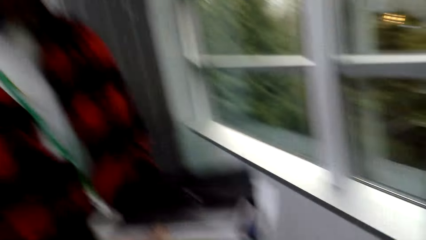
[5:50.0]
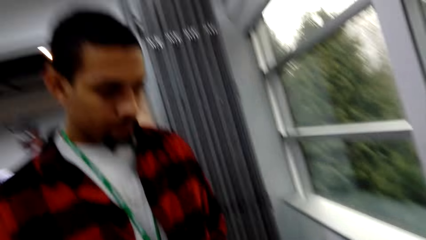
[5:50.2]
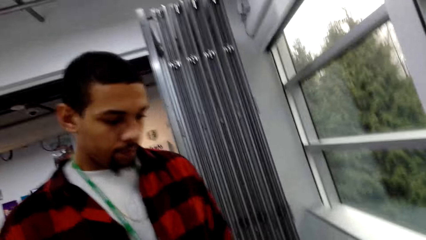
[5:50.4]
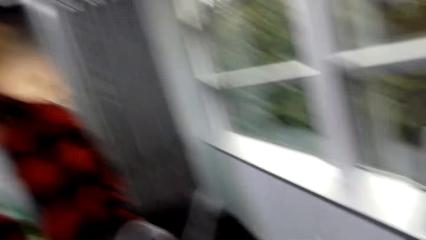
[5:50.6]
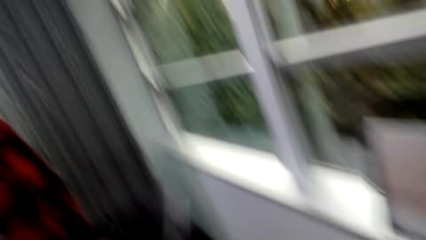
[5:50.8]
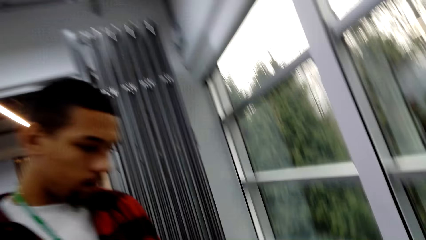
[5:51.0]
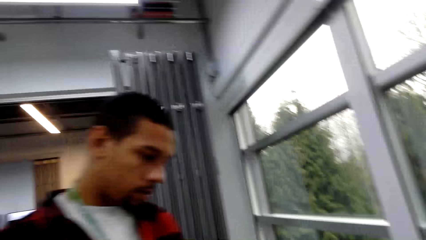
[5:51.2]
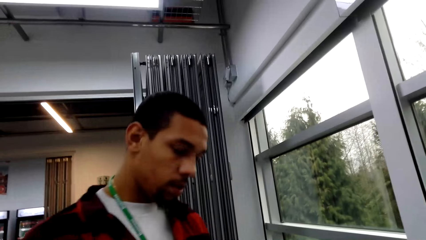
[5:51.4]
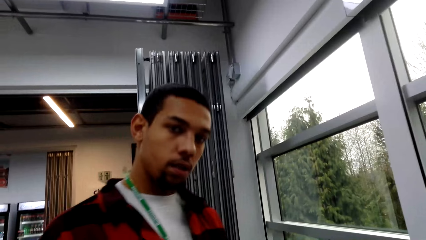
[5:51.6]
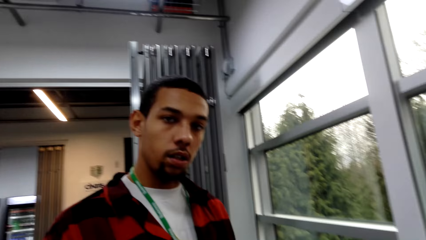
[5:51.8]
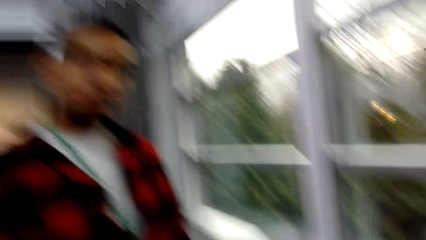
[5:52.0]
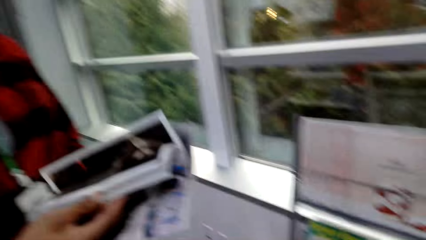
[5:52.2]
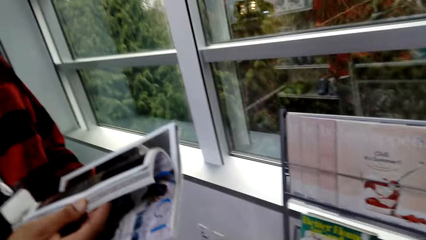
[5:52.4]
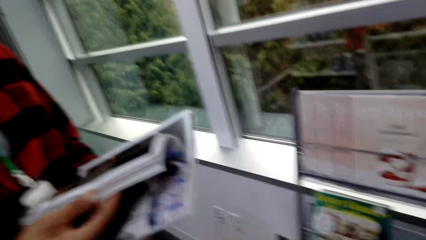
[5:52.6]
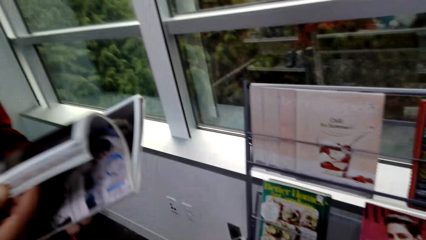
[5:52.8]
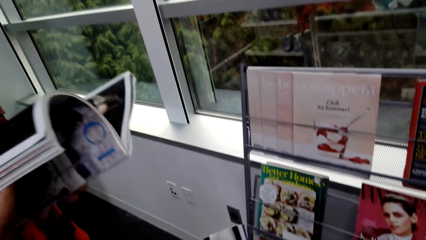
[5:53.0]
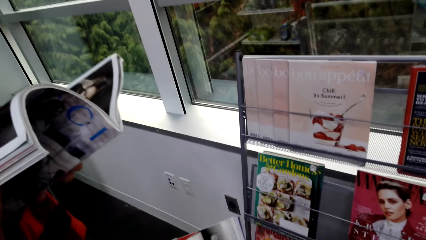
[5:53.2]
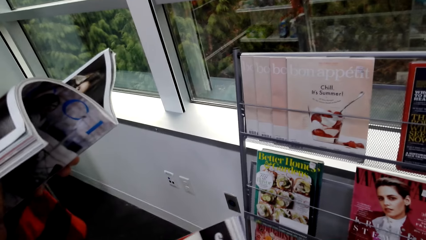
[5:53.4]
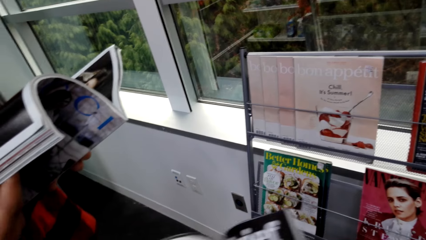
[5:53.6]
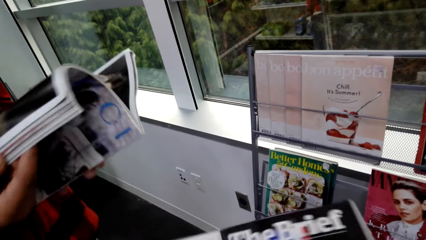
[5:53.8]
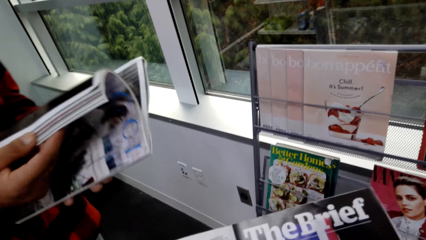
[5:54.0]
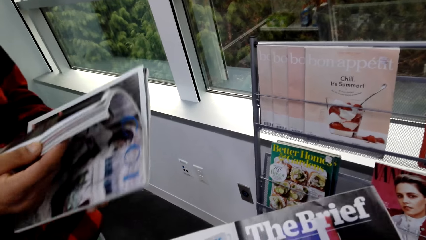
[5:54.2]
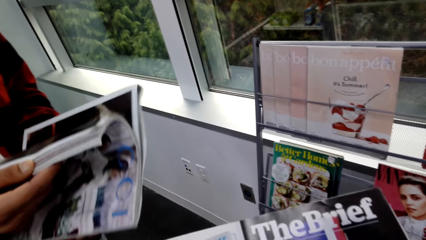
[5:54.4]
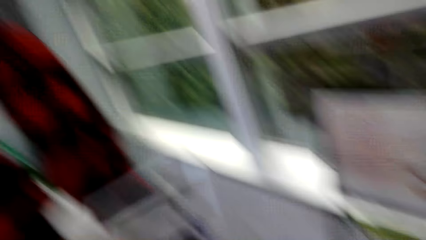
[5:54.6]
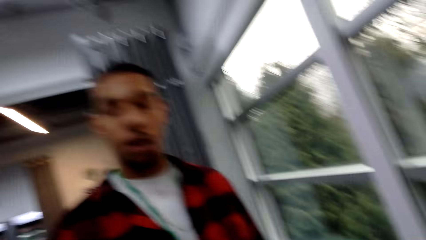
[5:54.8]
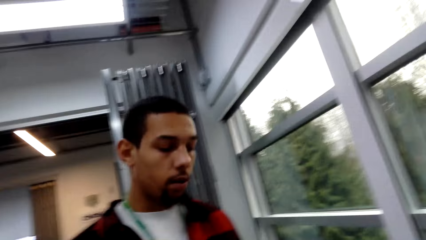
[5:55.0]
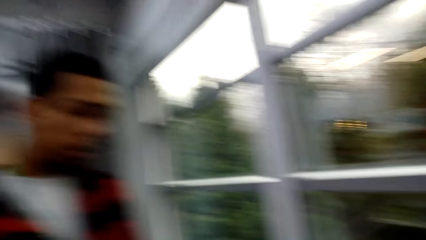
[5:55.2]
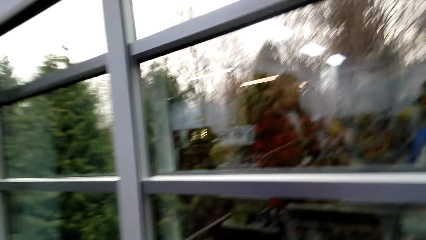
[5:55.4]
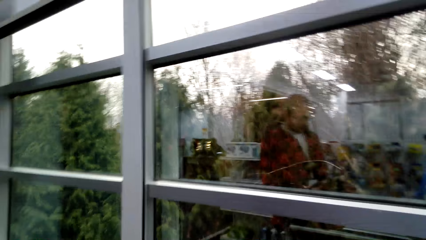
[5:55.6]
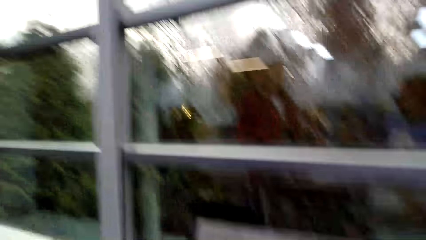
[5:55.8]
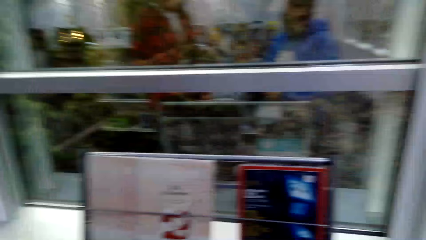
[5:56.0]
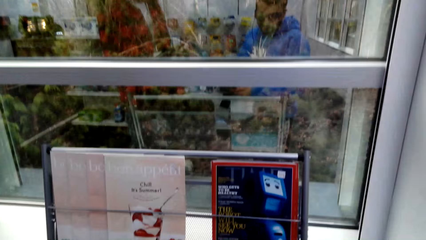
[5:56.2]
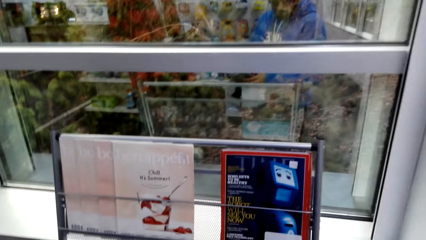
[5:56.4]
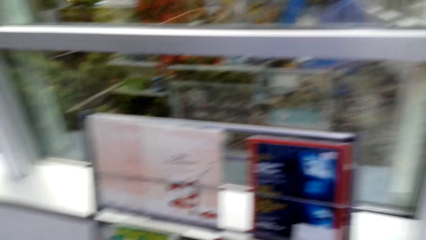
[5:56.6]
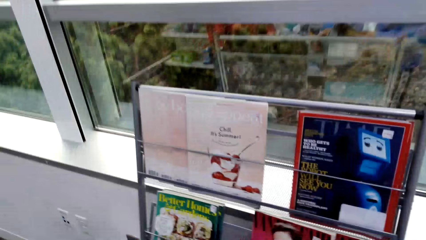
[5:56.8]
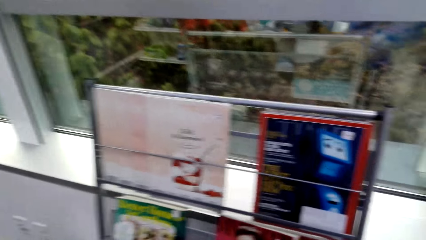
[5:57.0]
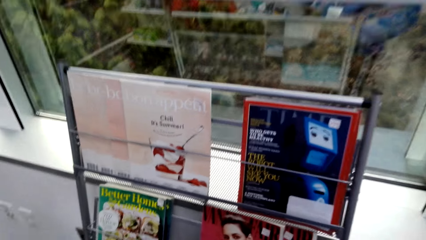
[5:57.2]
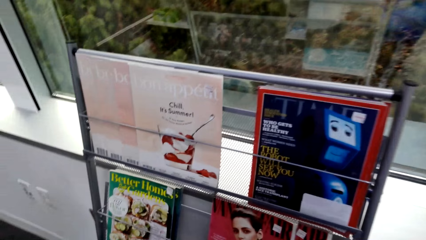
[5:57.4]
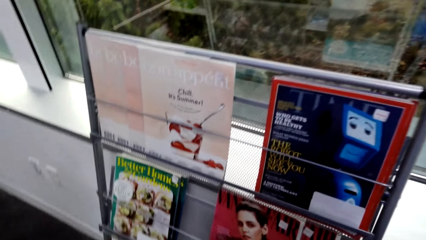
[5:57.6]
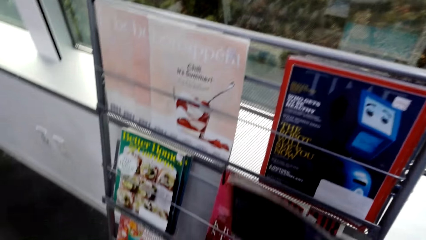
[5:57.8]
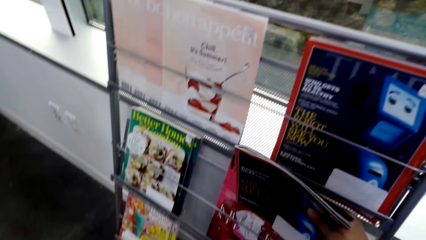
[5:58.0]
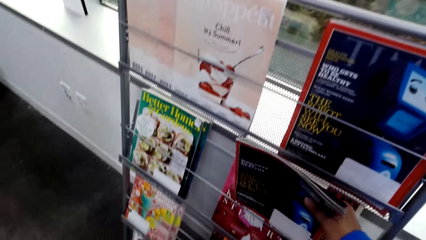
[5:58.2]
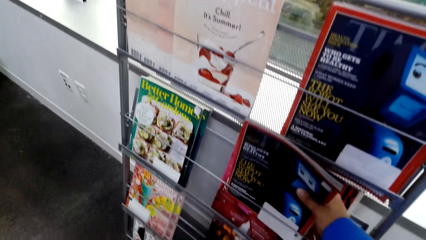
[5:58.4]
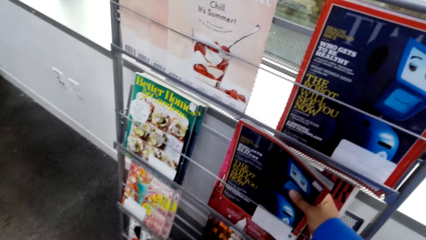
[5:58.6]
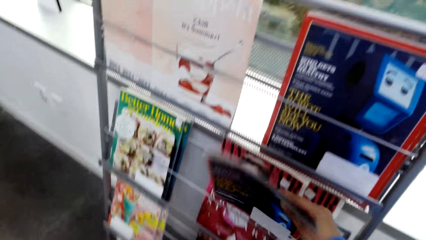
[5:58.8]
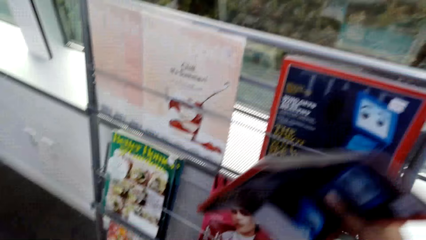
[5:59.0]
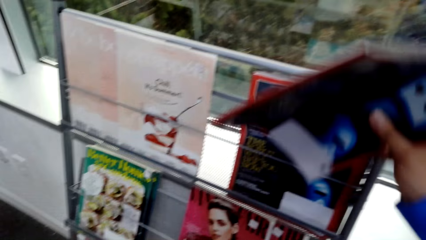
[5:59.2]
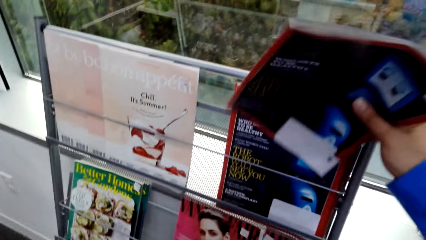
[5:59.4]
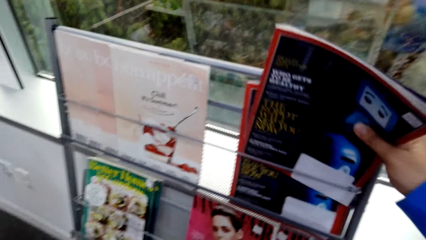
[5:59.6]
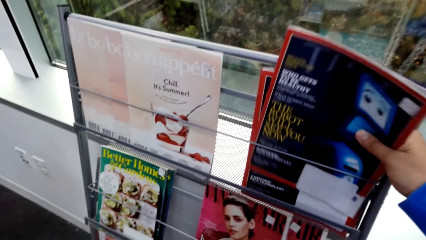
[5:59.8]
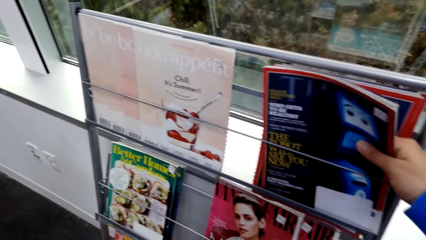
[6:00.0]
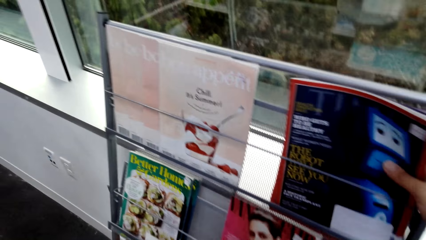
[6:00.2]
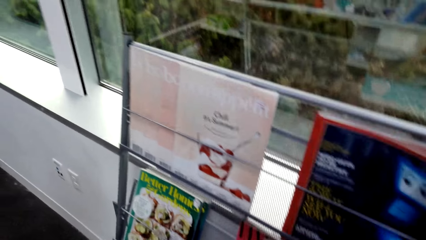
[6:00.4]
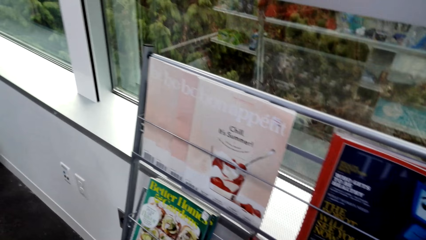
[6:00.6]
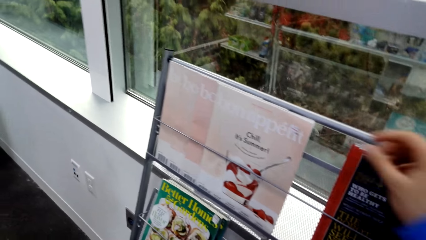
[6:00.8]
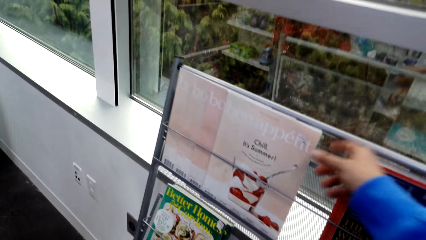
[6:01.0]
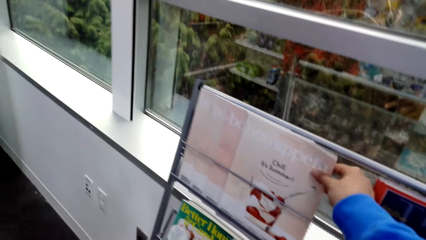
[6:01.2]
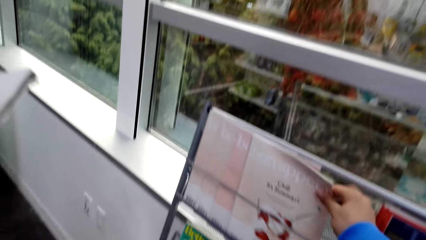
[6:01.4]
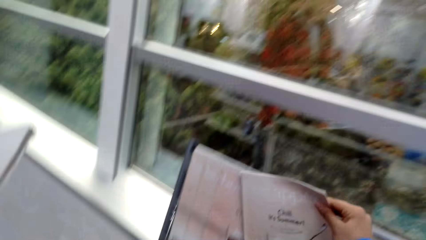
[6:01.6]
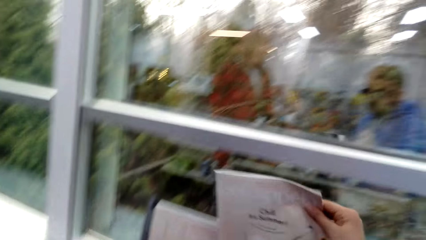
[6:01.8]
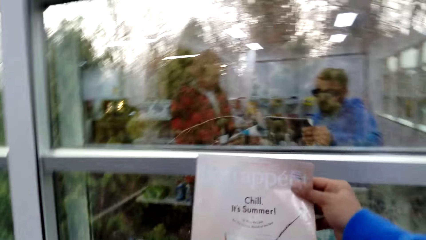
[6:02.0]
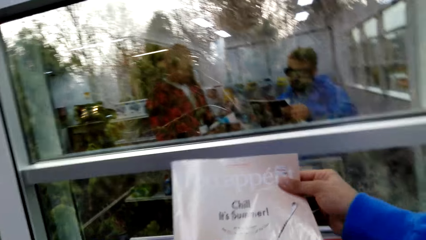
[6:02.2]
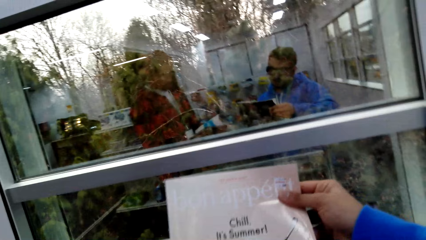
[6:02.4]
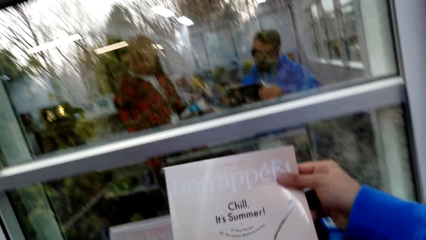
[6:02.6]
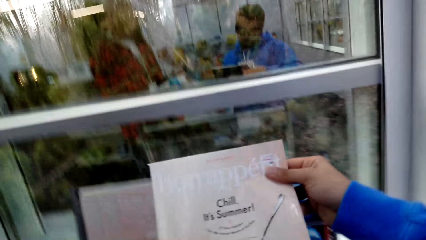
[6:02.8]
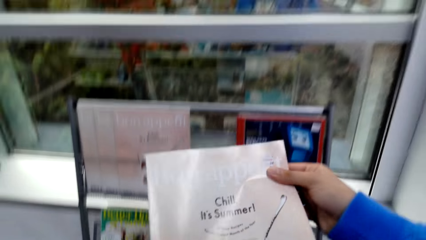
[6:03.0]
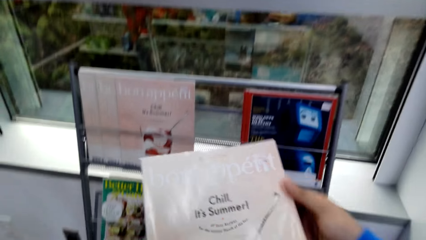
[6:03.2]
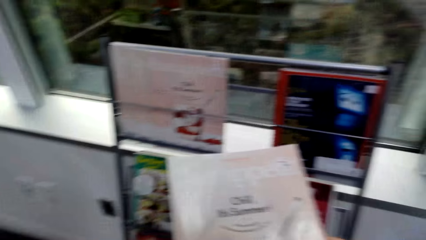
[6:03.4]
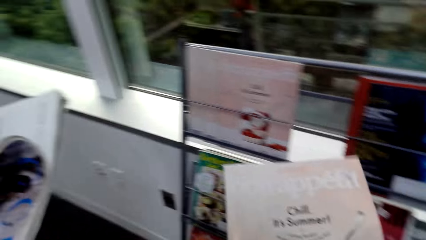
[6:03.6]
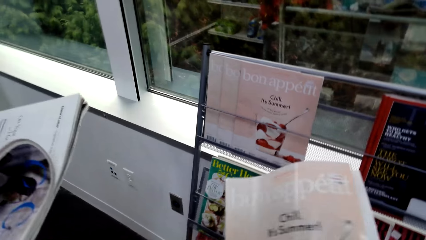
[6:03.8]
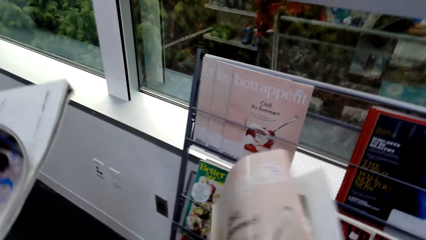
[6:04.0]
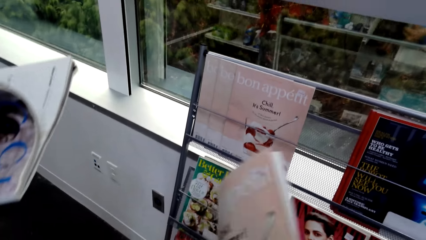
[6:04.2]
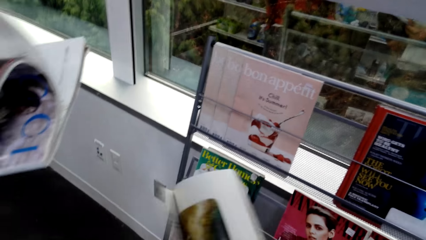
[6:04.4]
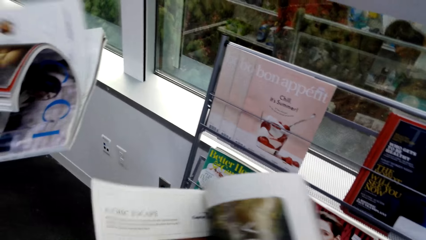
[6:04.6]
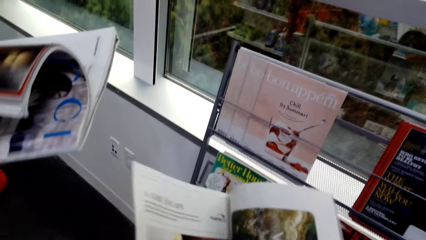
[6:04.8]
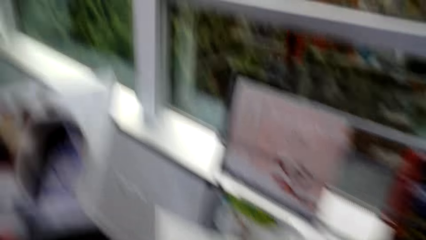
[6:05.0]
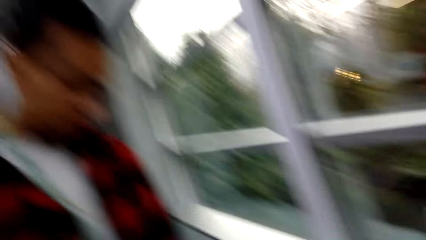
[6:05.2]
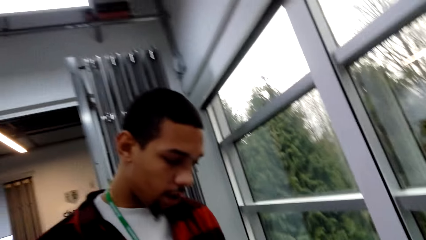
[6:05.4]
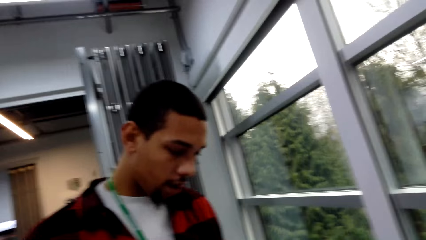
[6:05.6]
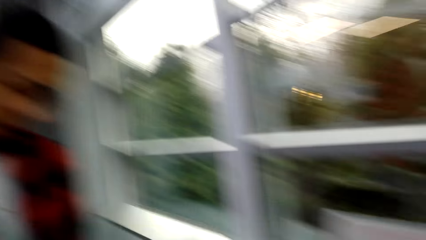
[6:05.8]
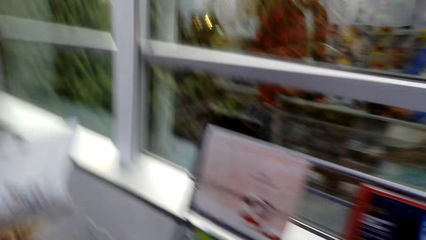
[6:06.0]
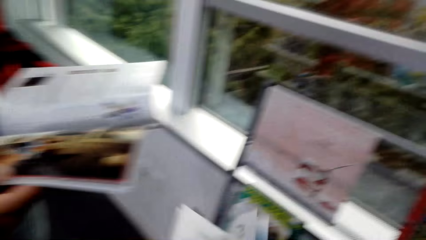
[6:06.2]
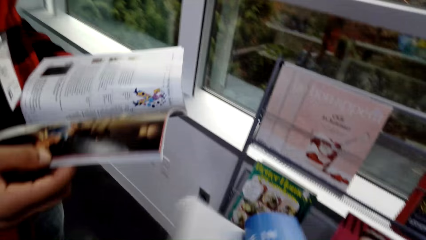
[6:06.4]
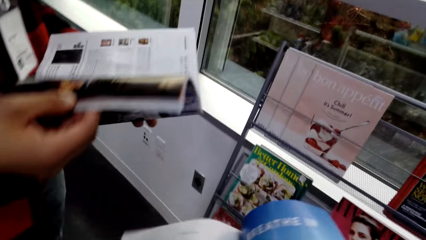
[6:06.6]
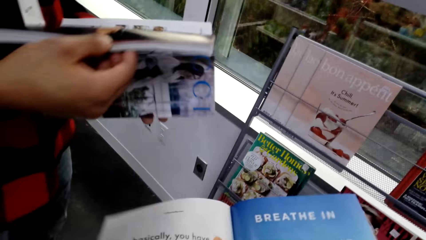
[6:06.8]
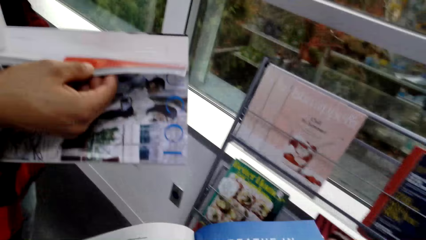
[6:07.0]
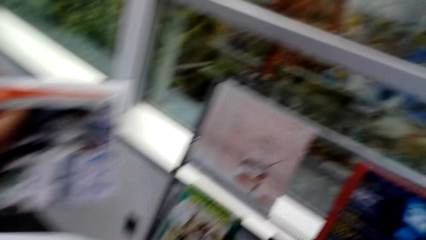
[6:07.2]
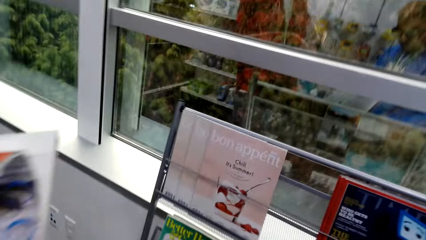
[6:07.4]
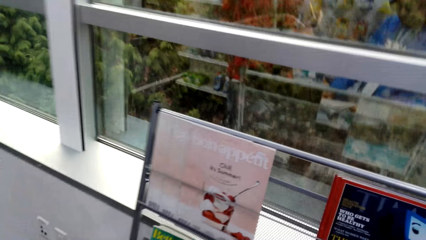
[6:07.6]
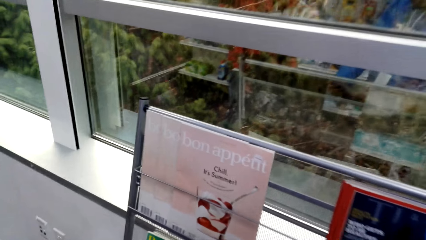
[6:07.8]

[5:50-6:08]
The camera wearer puts the book in the shelf. They pick up another book from the shelf. The camera wearer and a person open the pages of the books.
